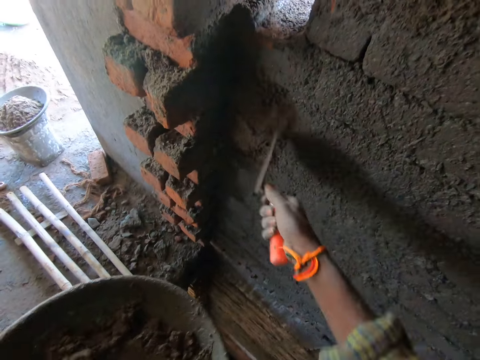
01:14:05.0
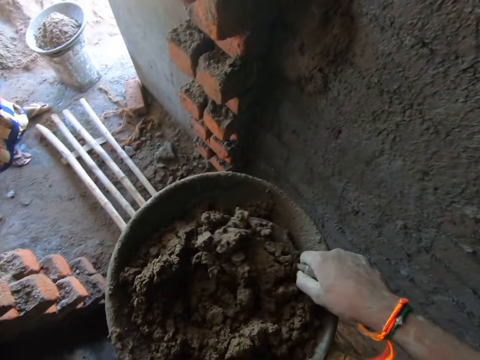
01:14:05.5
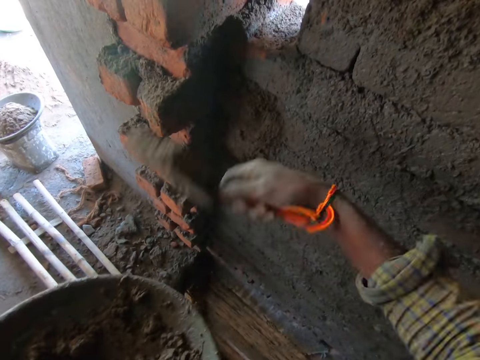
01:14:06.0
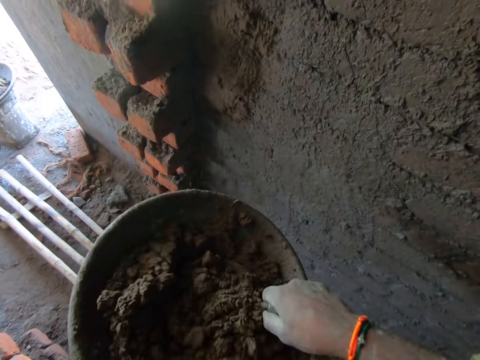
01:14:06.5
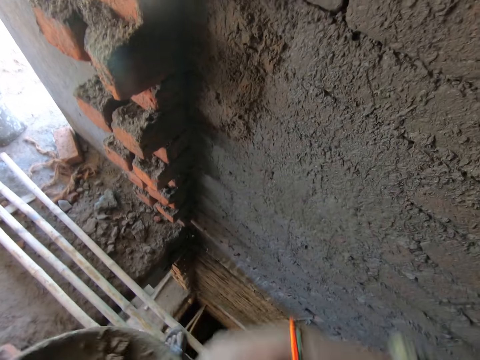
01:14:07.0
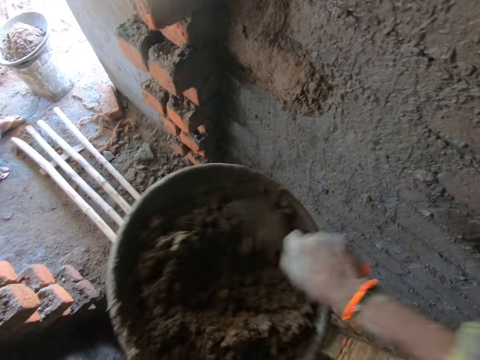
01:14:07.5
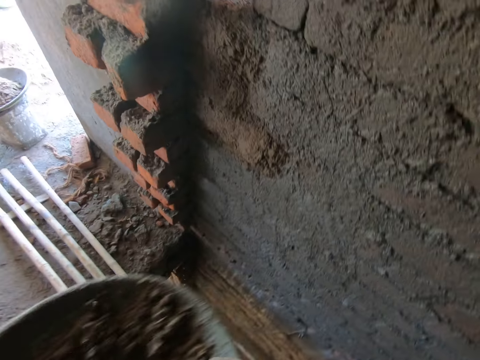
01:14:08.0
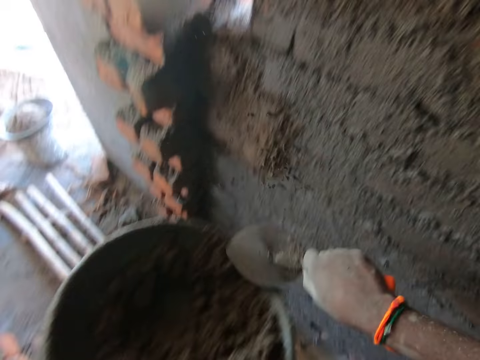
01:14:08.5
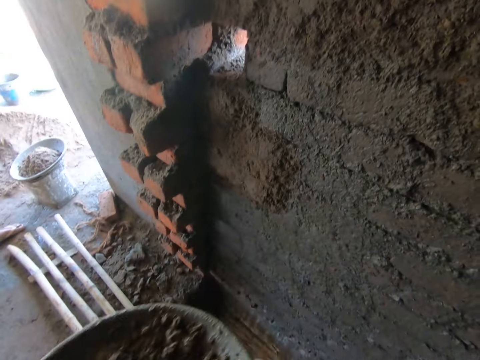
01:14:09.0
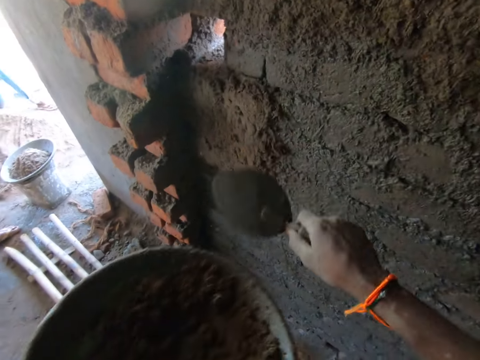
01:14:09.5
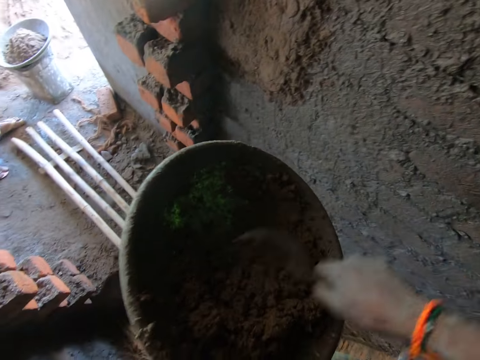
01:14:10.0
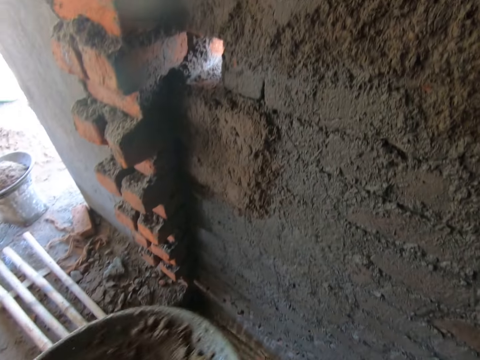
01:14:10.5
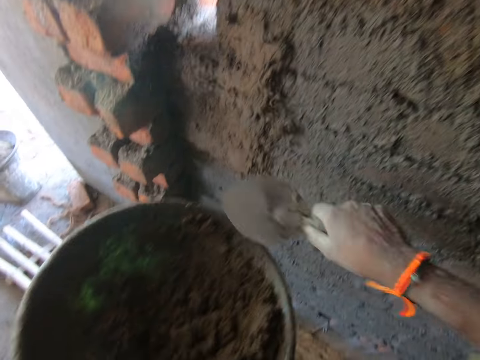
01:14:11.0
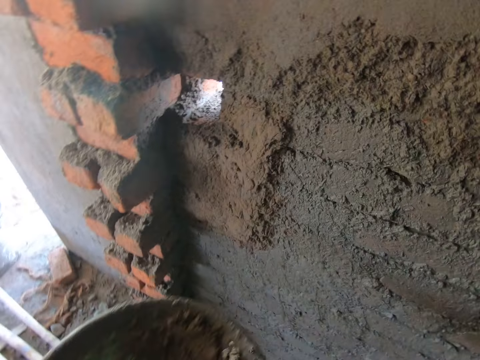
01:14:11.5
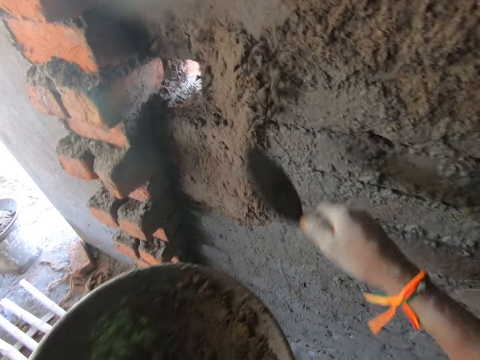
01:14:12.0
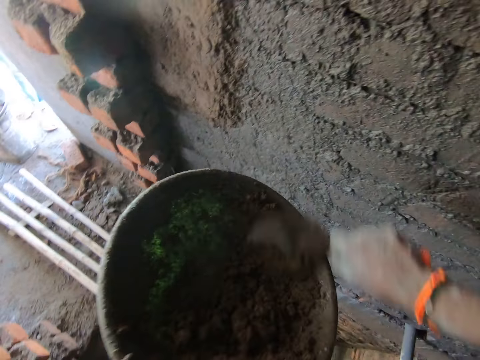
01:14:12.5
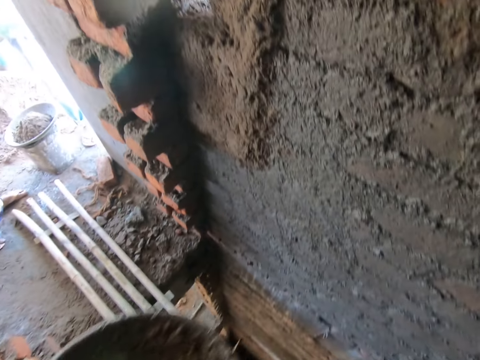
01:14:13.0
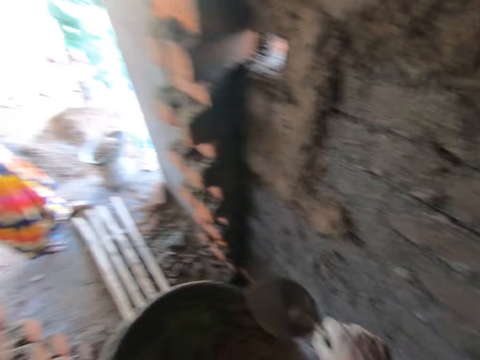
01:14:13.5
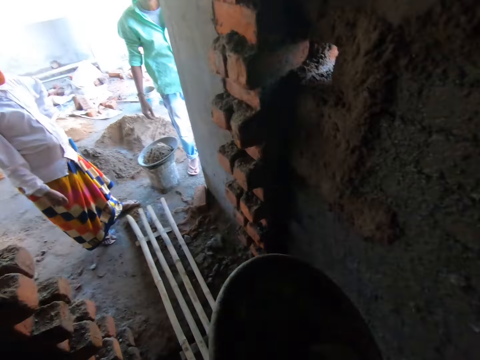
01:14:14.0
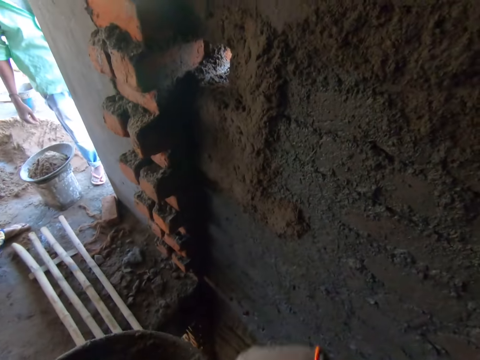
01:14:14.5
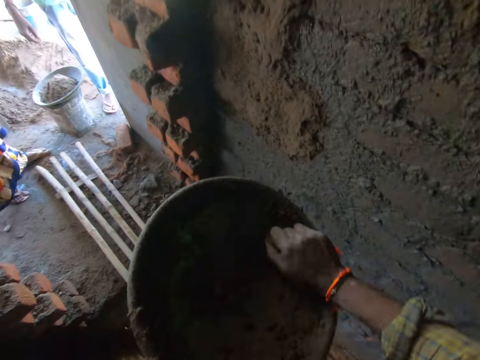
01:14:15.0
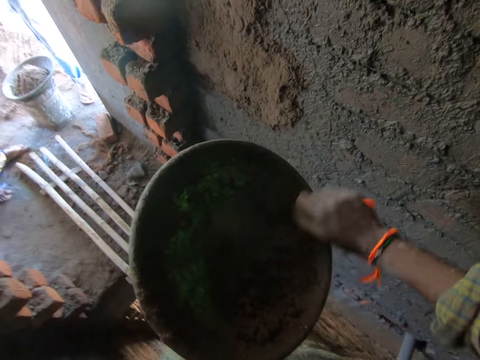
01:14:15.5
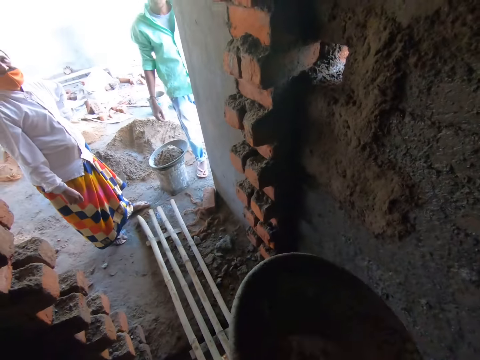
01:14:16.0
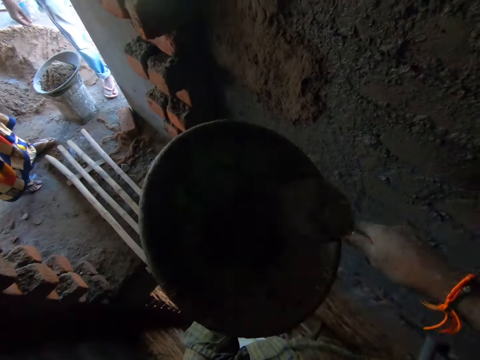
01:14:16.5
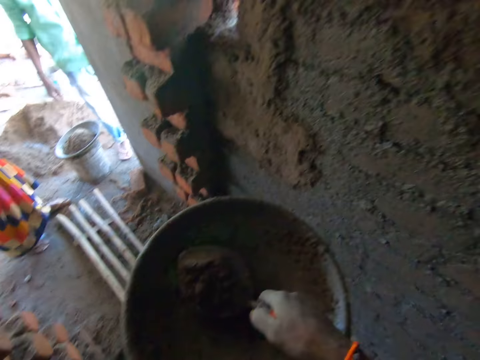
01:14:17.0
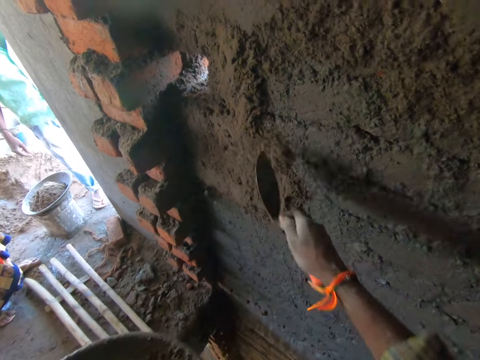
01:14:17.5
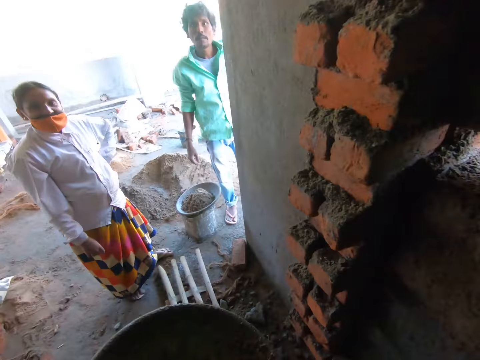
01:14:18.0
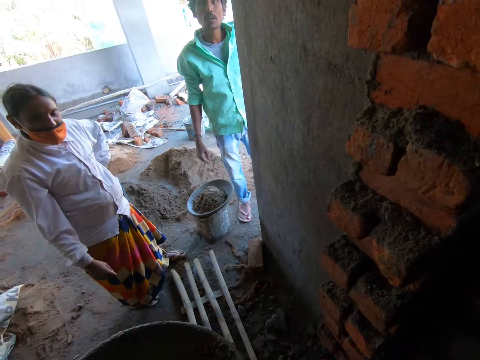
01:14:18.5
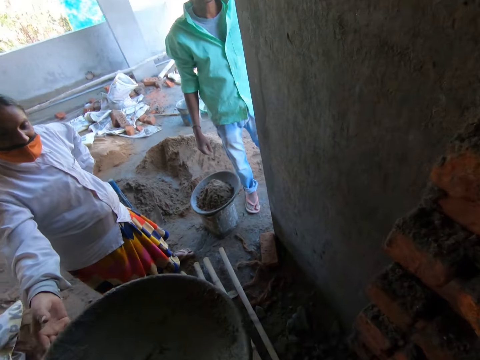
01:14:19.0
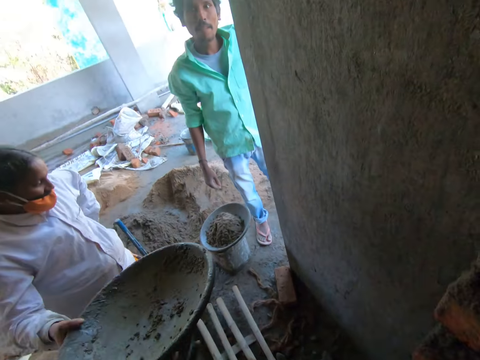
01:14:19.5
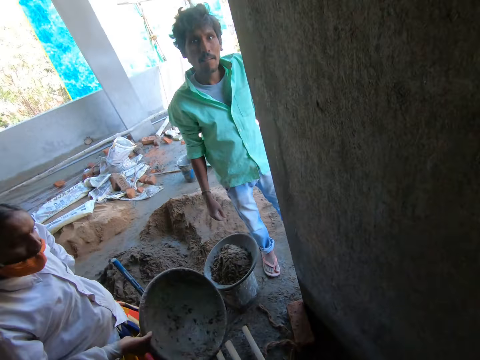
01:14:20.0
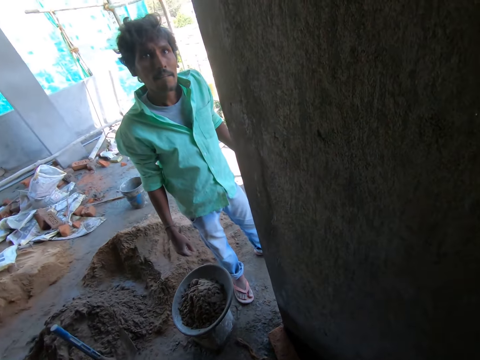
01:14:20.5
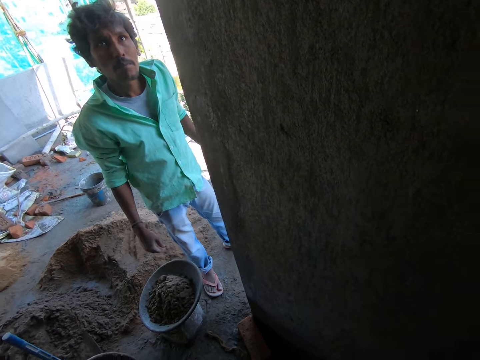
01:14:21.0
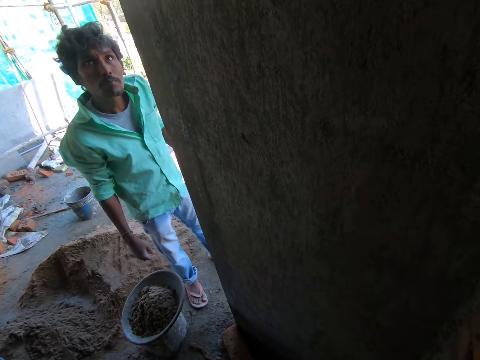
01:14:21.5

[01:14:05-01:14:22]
The camera wearer scoops concrete from the mortar pan with the trowel in his right hand. He applies concrete on the wall with the trowel in his right hand. He scoops concrete from the mortar pan with the trowel in his right hand. He applies concrete on the wall with the trowel in his right hand. He scoops concrete from the mortar pan with the trowel in his right hand. He applies concrete on the wall with the trowel in his right hand. He scoops concrete from the mortar pan with the trowel in his right hand. He applies concrete on the wall with the trowel in his right hand. He scoops concrete from the mortar pan with the trowel in his right hand. He applies concrete on the wall with the trowel in his right hand. He scoops concrete from the mortar pan with the trowel in his right hand. He applies concrete on the wall with the trowel in his right hand. He scoops concrete from the mortar pan with the trowel in his right hand. He applies concrete on the wall with the trowel in his right hand. He scoops concrete from the mortar pan with the trowel in his right hand. He applies concrete on the wall with the trowel in his right hand. He scoops concrete from the mortar pan with the trowel in his right hand. He applies concrete on the wall with the trowel in his right hand. He scoops concrete from the mortar pan with the trowel in his right hand. He applies concrete on the wall with the trowel in his right hand. He gives the metal basin to a woman. The woman collects the mortar pan from the camera wearer with her right hand.

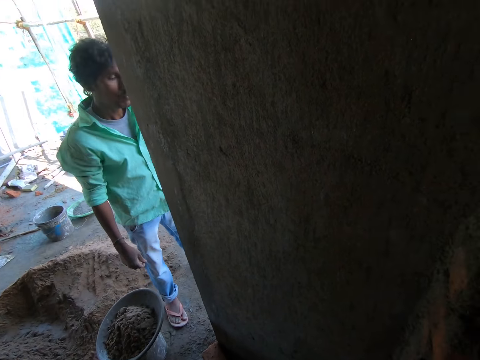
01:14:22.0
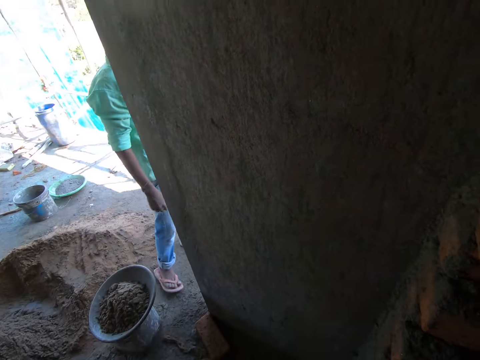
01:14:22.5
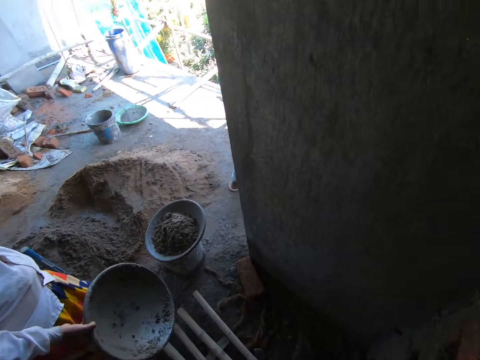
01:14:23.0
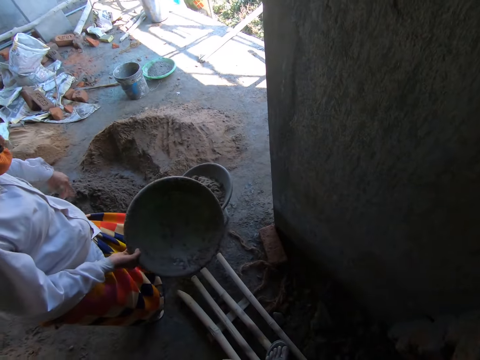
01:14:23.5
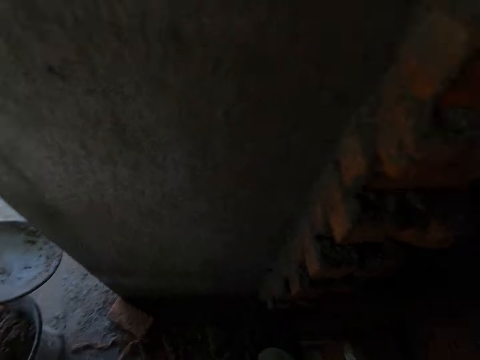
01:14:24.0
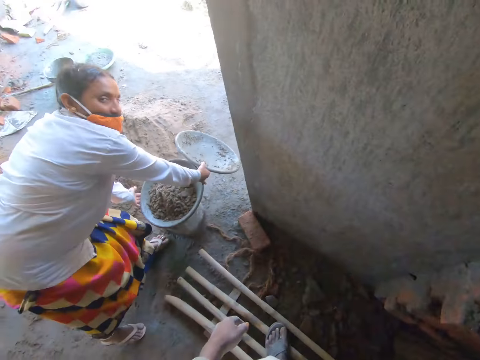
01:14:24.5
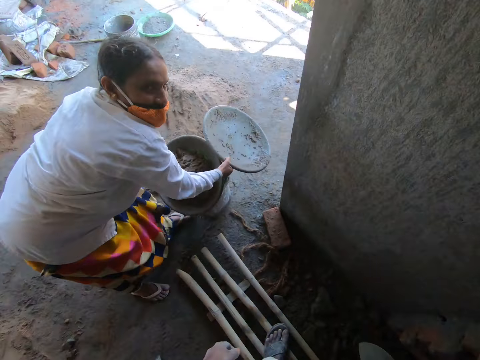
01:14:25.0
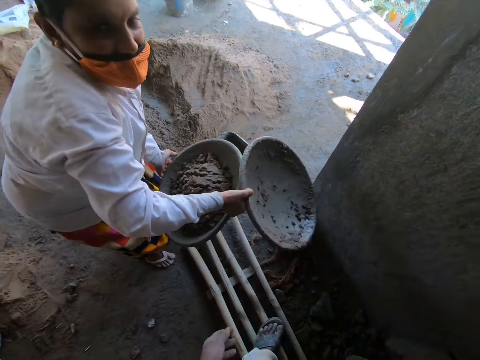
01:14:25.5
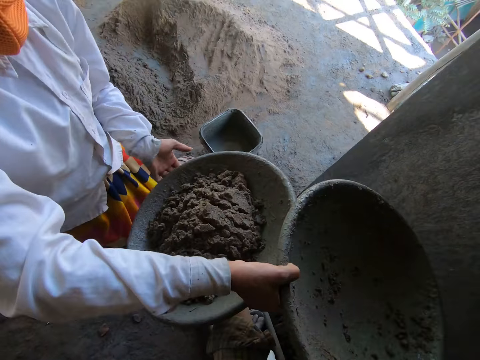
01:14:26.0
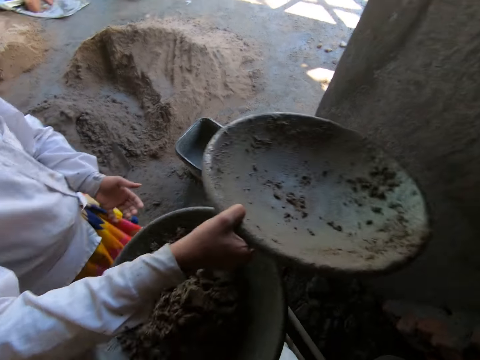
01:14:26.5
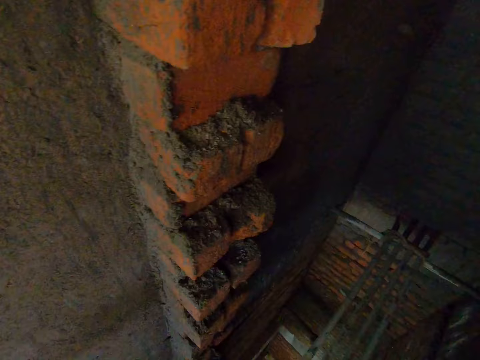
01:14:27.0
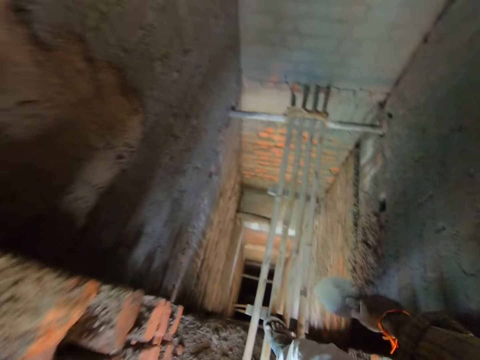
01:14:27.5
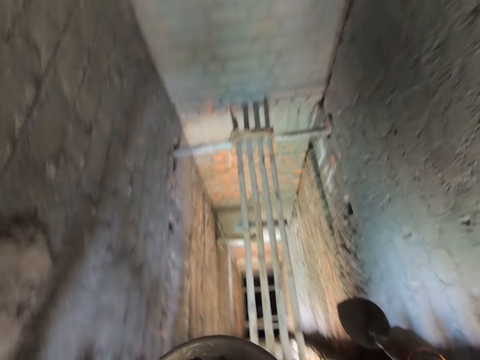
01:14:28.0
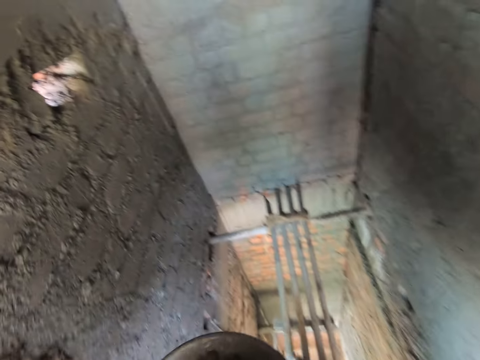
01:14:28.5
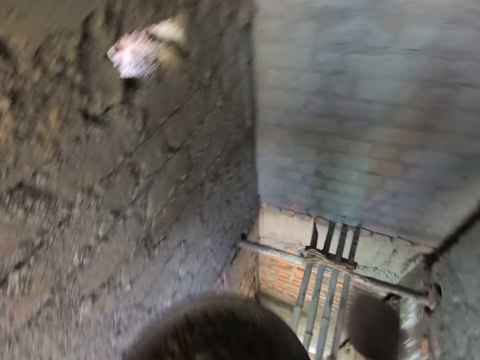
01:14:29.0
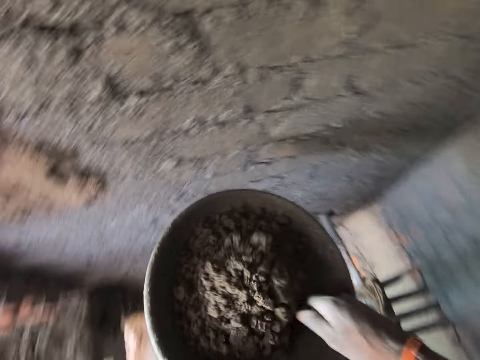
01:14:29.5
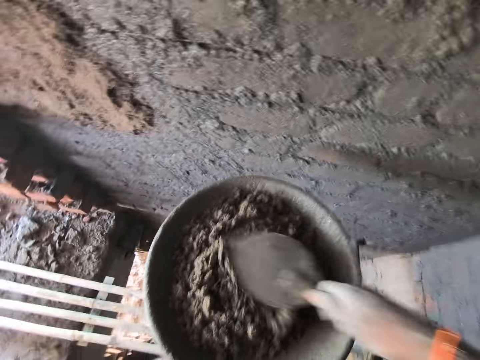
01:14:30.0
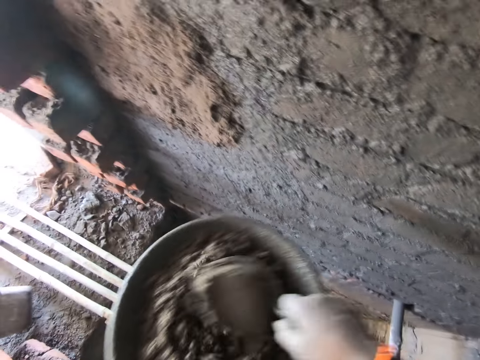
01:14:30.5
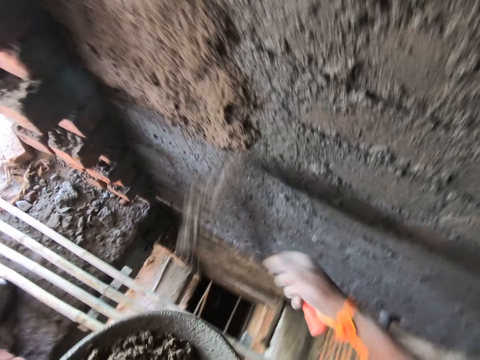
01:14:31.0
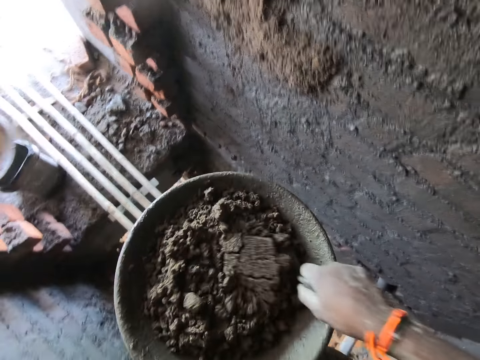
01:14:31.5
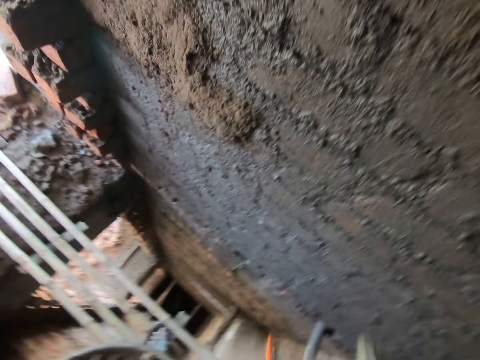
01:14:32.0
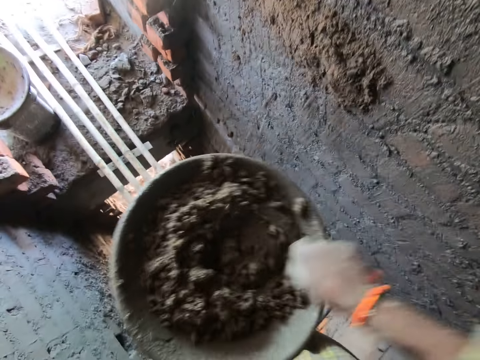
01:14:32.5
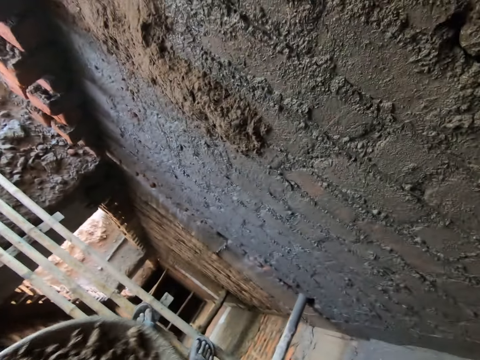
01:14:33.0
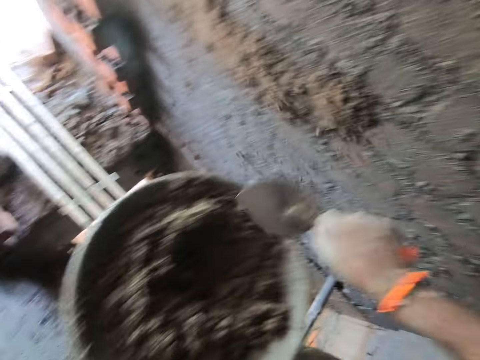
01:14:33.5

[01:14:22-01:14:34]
A man walks away from the construction site. A woman picks up a metal basin. She carries the mortar pan with her hands from a plastic bucket. She gives the camera wearer the metal basin. The camera wearer collects the mortar pan from the woman with his left hand. He walks on the bamboo scaffolding. He turns the concrete in the mortar pan with the brick trowel in his right hand. He scoops concrete from the mortar pan with the trowel in his right hand. He applies concrete on the wall with the trowel in his right hand. He scoops concrete from the mortar pan with the trowel in his right hand. The woman drops the mortar pan on the plastic bucket with her right hand. The camera wearer applies concrete on the wall with the trowel in his right hand. He scoops concrete from the mortar pan with the trowel in his right hand. He applies concrete on the wall with the trowel in his right hand.
